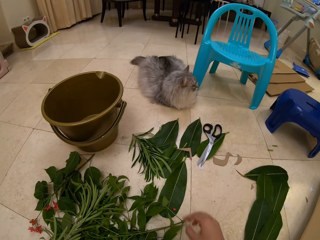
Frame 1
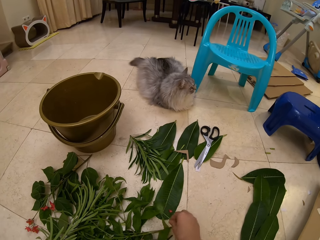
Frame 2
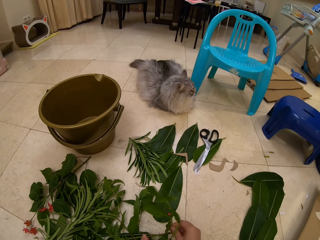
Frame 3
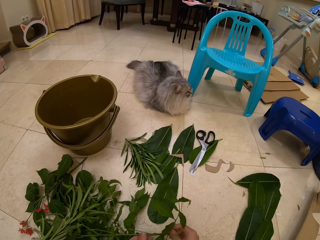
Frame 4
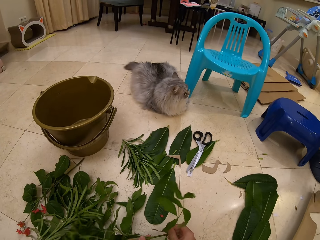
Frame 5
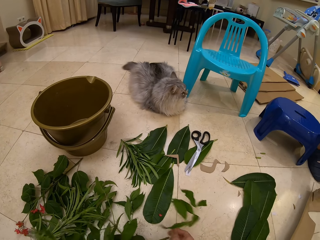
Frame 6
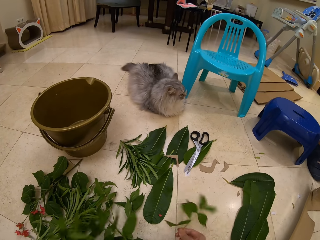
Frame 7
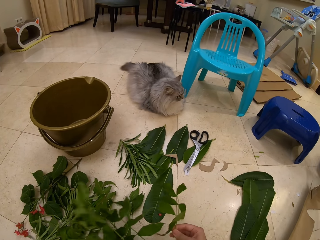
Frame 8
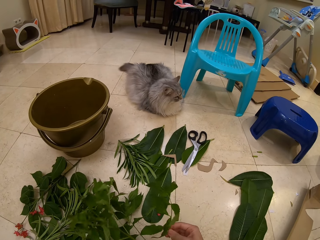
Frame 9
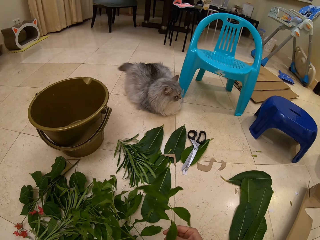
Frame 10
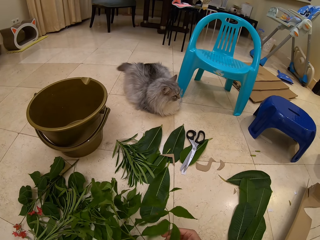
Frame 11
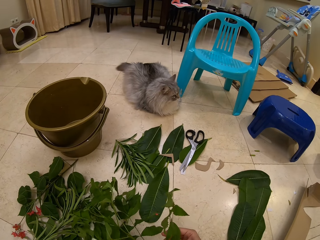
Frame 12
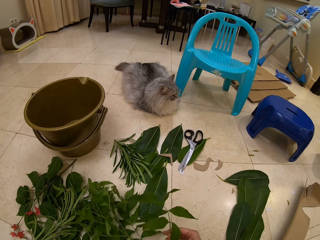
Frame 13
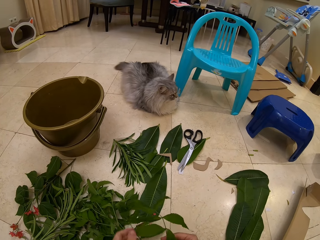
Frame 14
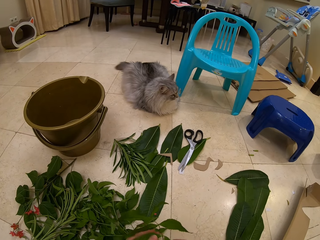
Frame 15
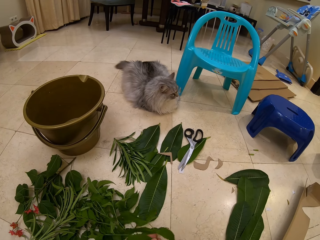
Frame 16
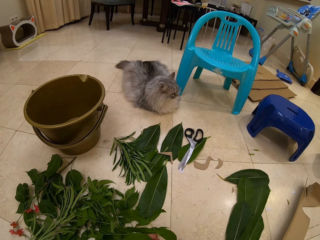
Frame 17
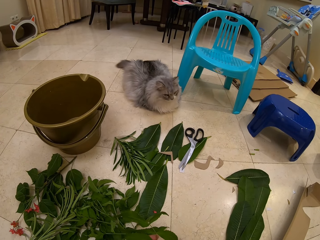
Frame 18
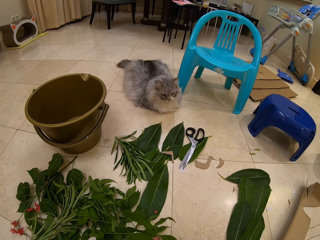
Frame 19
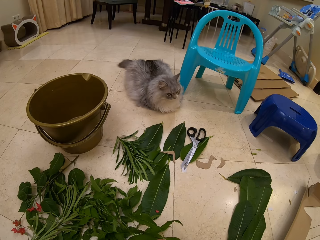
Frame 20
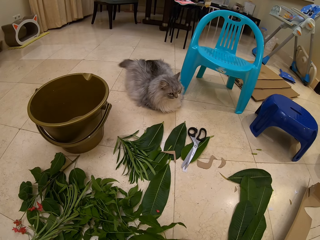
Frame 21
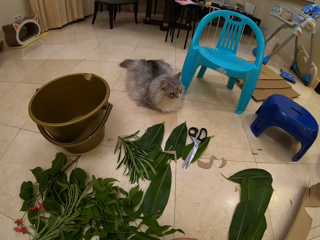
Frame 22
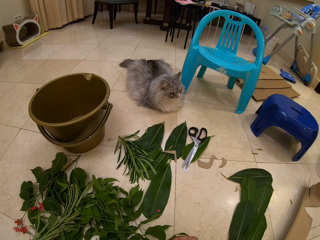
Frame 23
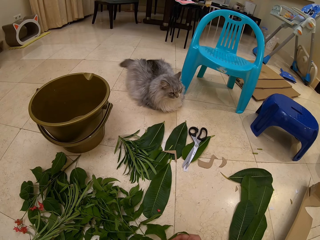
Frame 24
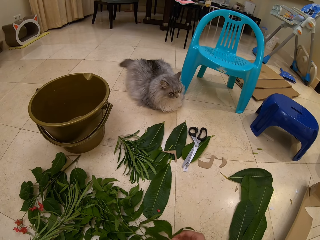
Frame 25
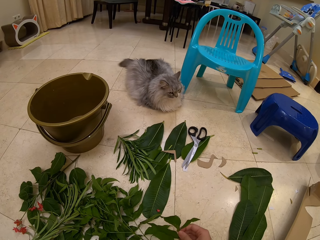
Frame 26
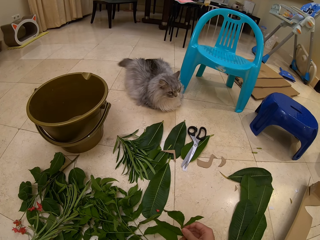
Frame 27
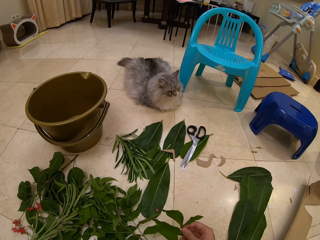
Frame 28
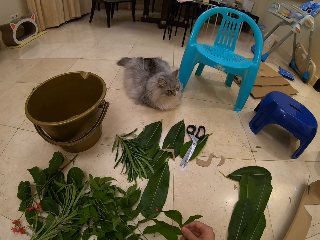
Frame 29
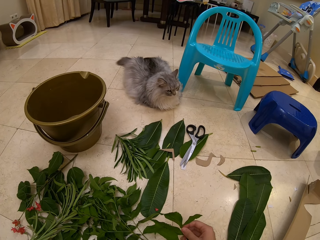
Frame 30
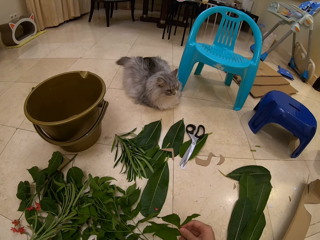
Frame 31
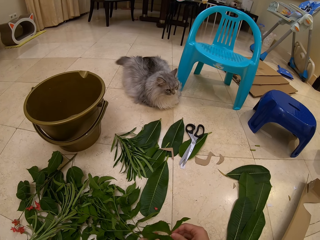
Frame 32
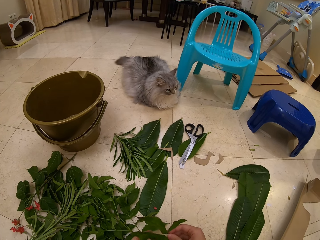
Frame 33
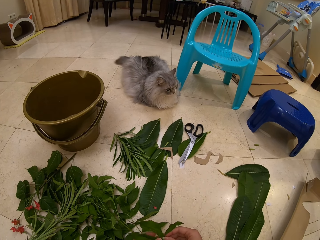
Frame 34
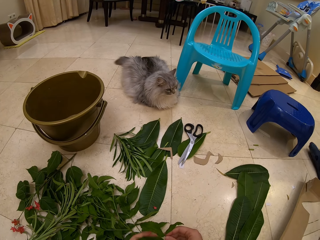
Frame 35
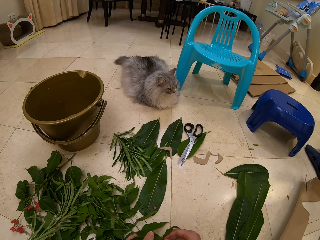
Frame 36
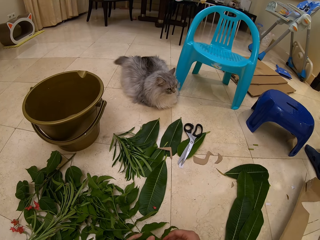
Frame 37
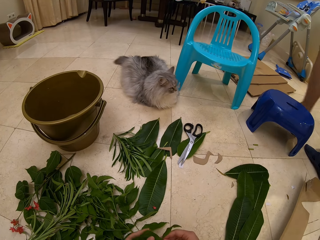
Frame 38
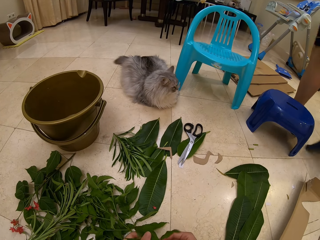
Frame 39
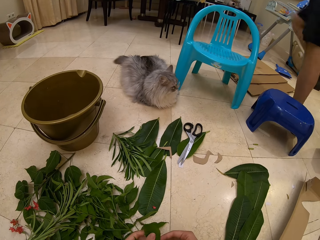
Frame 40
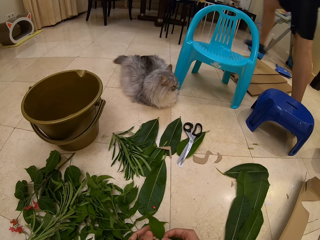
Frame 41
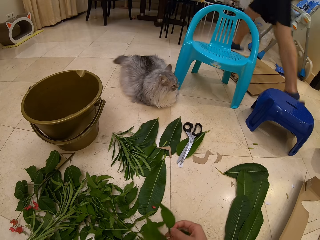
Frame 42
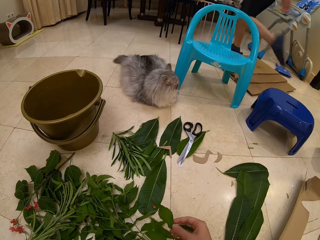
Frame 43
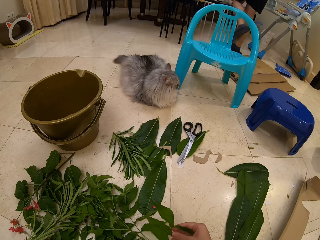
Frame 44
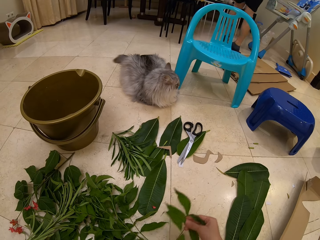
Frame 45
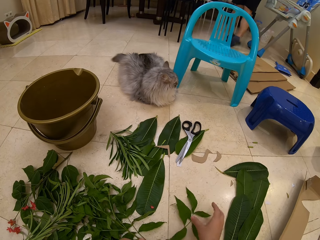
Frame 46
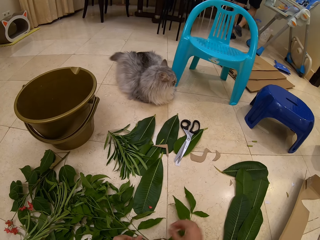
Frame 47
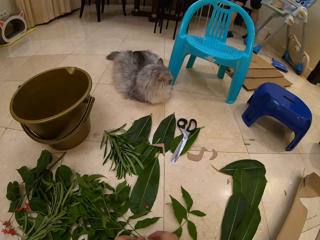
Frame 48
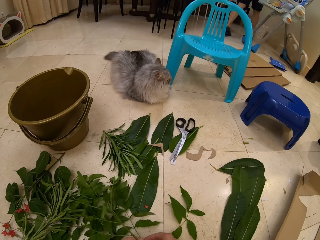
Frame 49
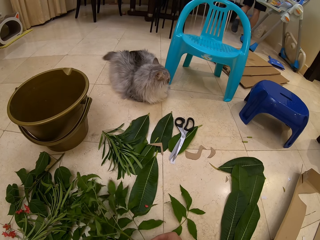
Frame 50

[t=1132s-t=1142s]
The camera wearer plucks a leaf from the branch. They pick plants on the floor. They arrange the leaf.

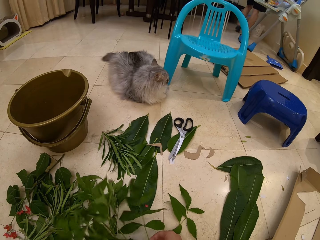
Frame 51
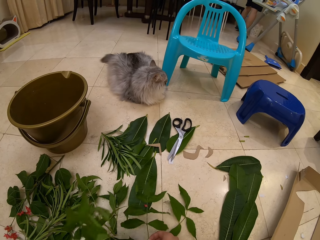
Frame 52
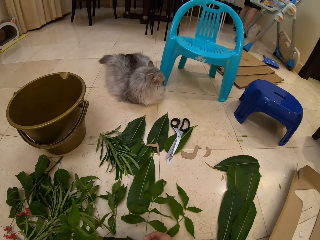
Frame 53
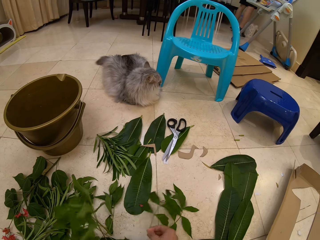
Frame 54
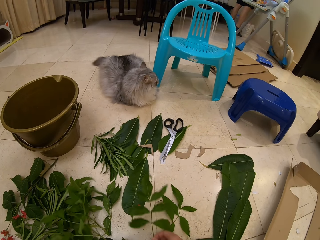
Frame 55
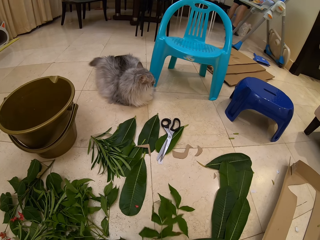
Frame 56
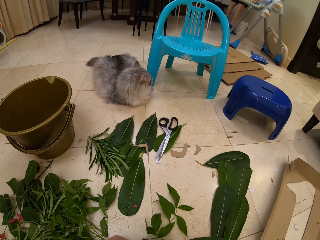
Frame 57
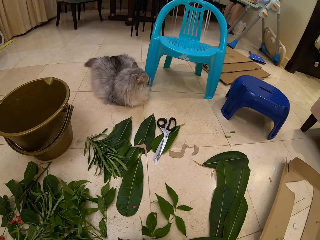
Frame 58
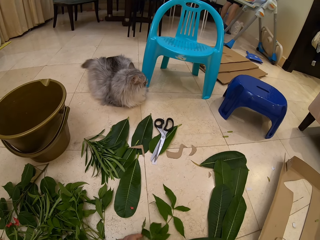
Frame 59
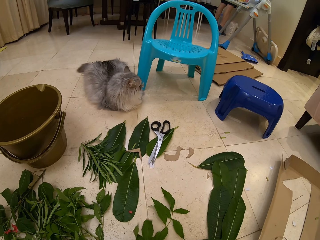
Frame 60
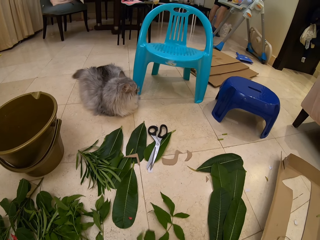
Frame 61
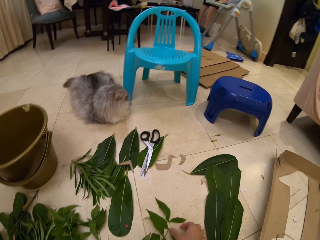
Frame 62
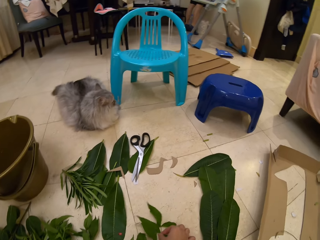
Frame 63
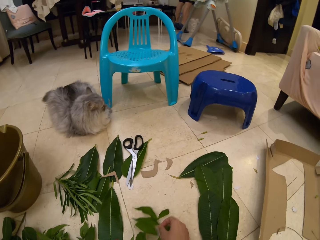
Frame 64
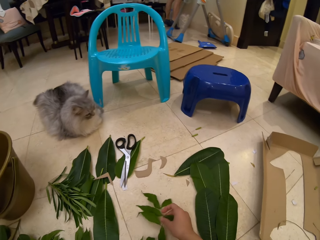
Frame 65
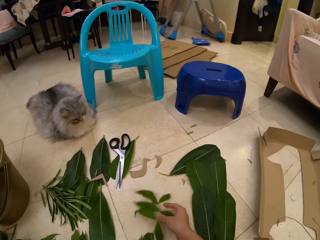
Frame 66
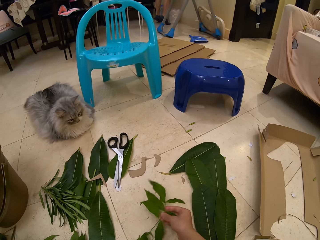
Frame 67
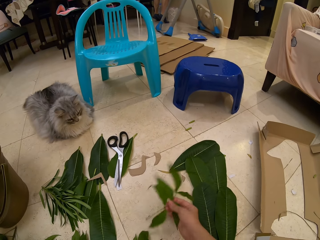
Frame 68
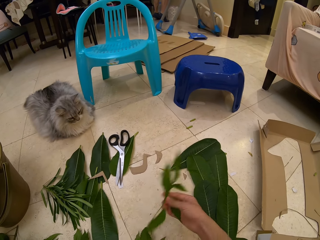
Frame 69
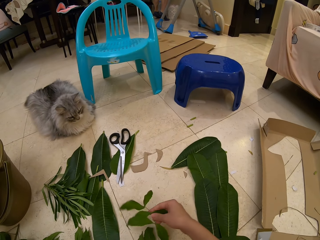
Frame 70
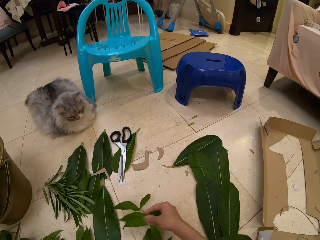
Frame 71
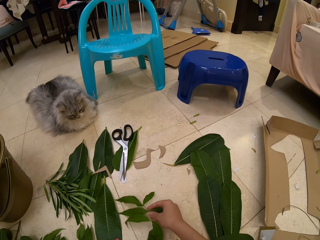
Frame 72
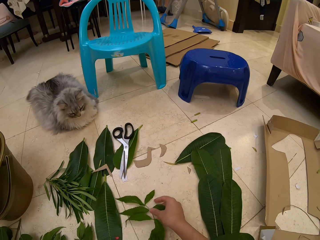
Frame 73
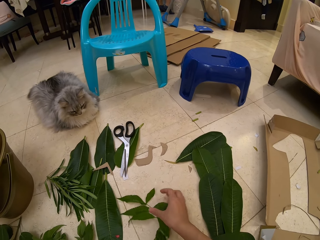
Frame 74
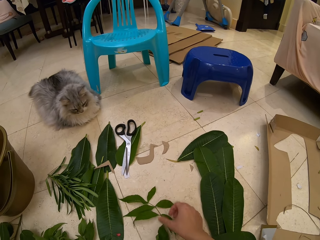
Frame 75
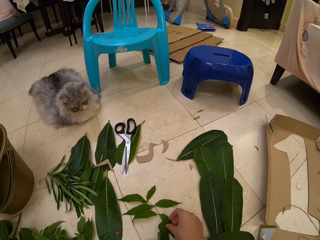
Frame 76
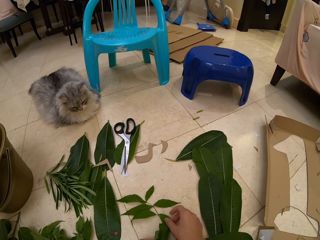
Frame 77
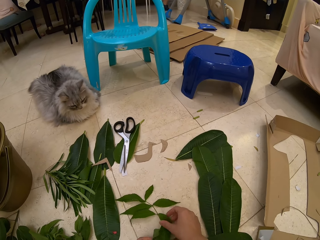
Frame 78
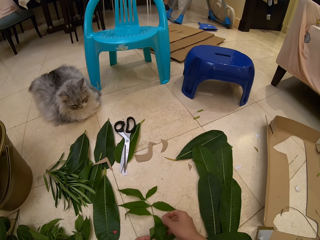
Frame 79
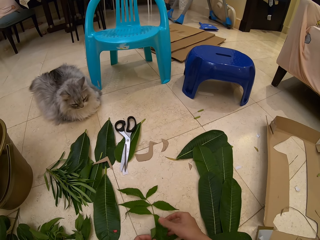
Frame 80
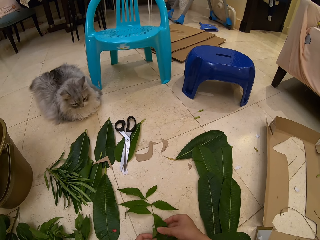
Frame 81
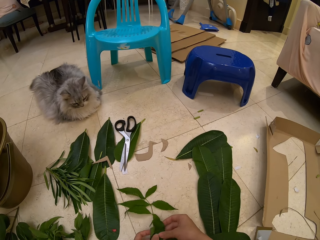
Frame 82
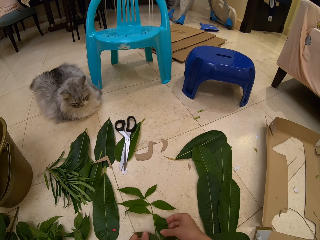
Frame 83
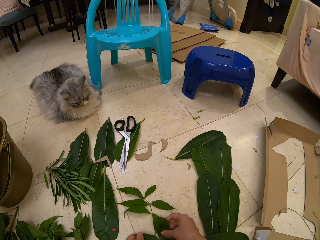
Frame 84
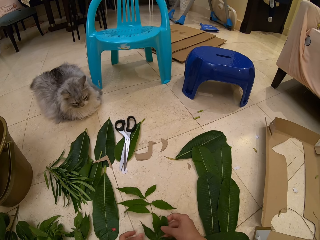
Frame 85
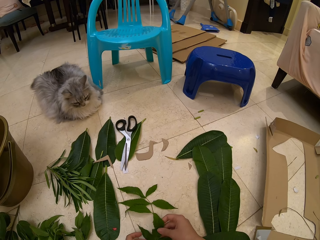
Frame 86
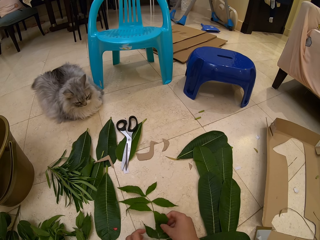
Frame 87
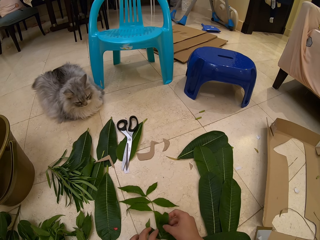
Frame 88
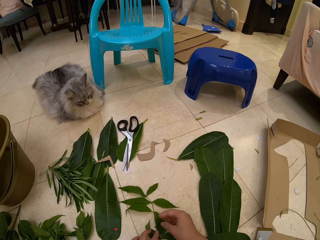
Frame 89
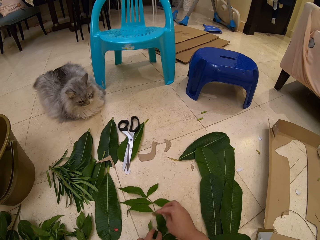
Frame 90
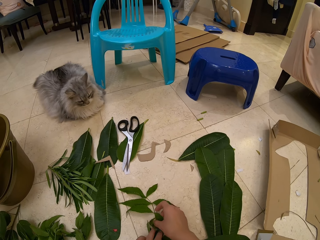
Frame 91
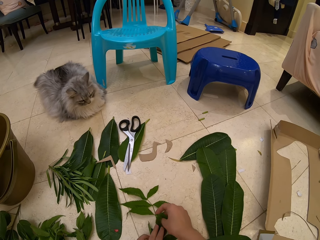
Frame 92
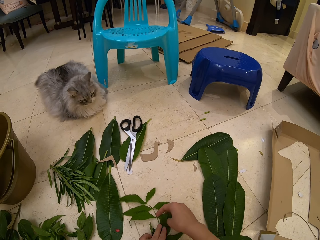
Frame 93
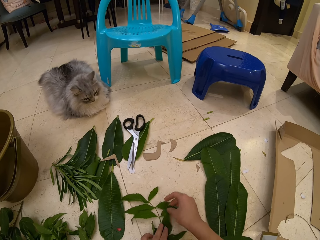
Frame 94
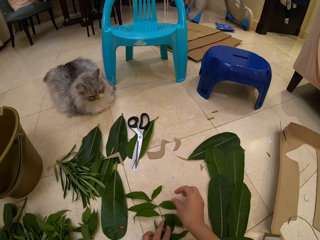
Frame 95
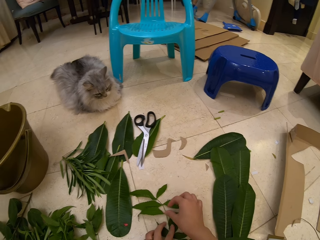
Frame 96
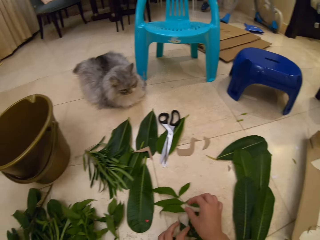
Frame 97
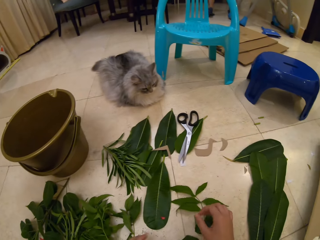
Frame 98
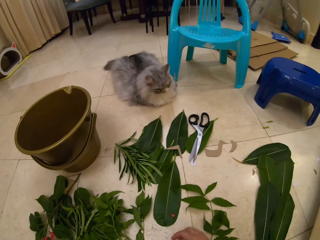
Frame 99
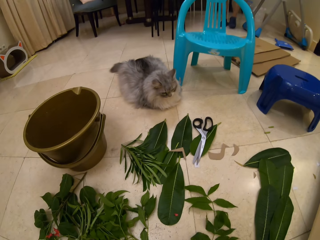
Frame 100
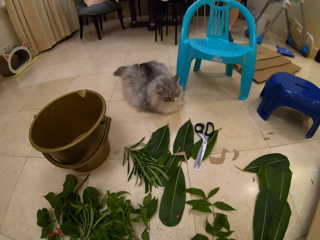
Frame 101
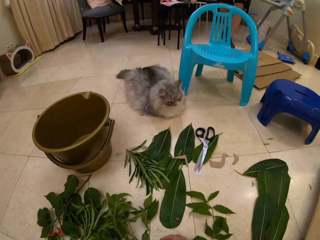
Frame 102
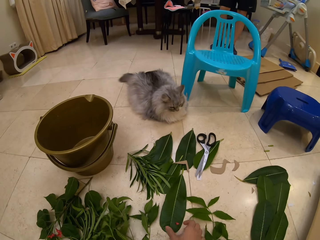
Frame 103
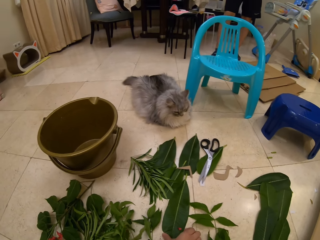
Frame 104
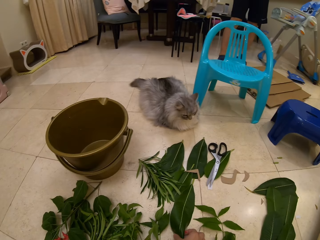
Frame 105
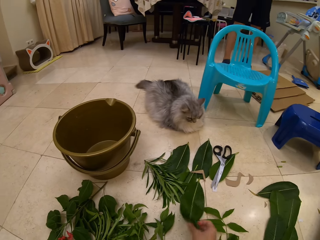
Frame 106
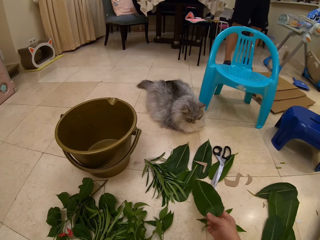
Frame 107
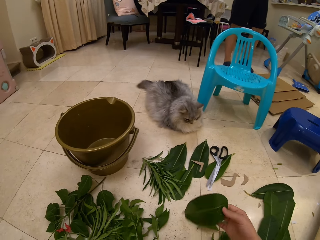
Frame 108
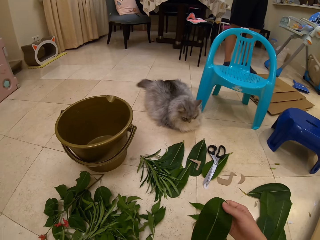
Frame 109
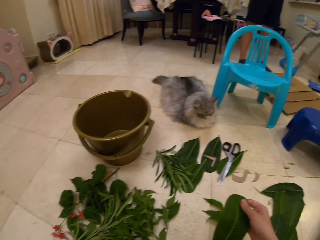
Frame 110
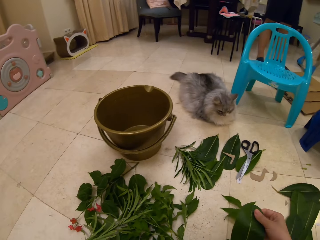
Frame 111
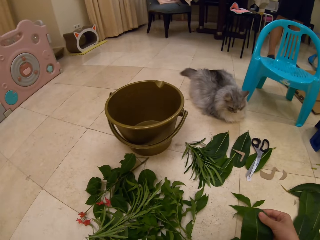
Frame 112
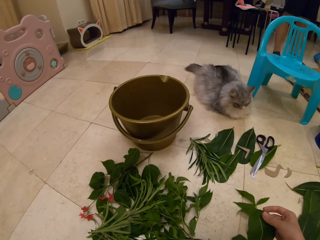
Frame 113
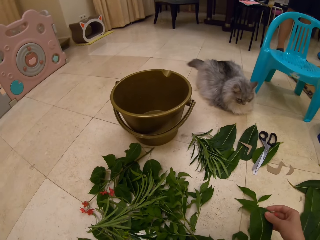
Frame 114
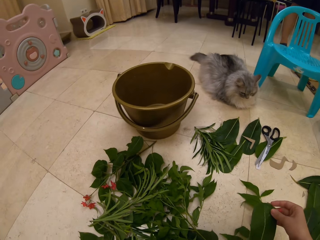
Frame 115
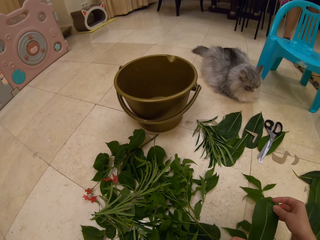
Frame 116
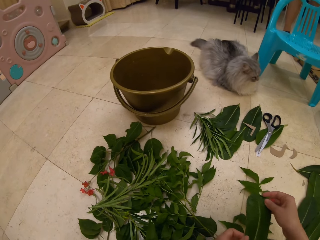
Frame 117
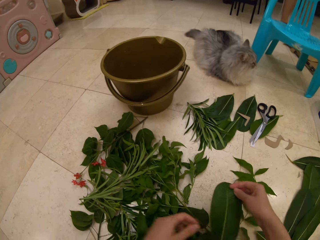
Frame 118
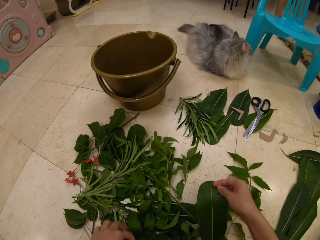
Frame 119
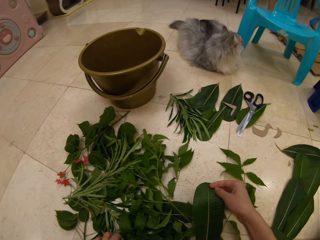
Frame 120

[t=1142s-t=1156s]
The camera wearer places the leaf on the floor. They pluck a leaf from the branch. They speak to a person. They hold the plant. They place the plant on the floor. They touch the plant. They arrange the leaves. The person speaks to the camera wearer. The camera wearer picks a leaf. They hold the leaf.
